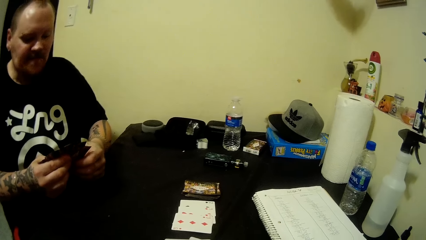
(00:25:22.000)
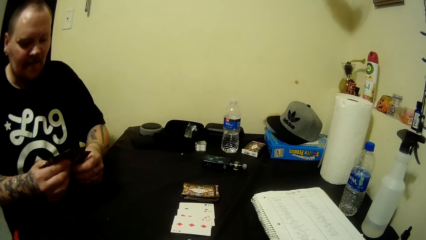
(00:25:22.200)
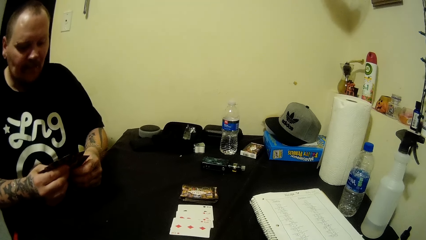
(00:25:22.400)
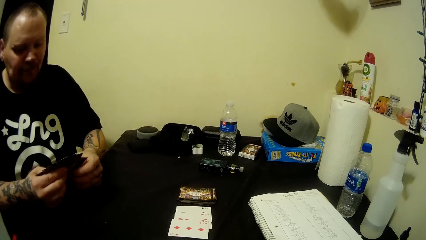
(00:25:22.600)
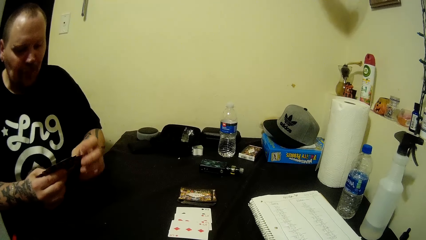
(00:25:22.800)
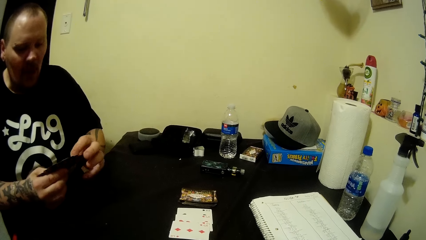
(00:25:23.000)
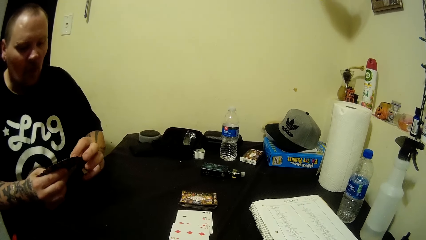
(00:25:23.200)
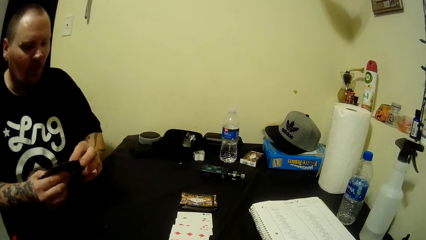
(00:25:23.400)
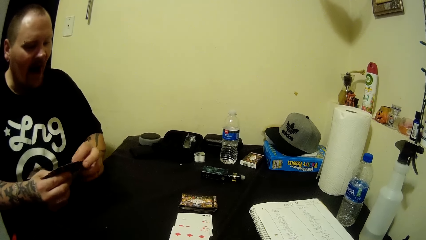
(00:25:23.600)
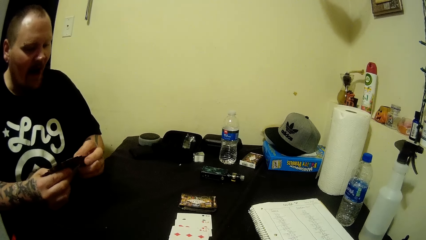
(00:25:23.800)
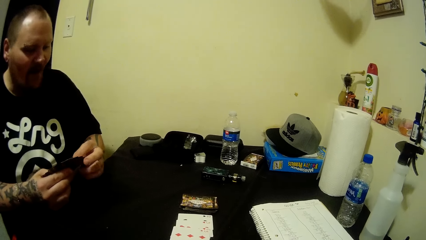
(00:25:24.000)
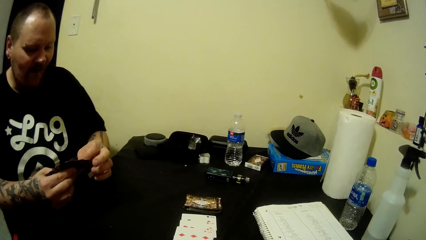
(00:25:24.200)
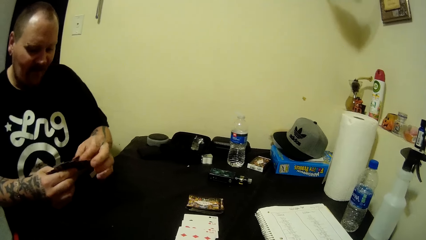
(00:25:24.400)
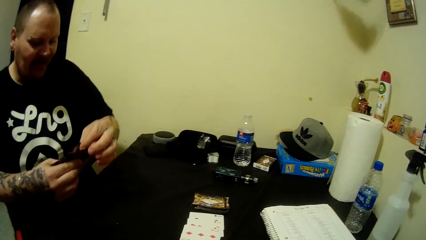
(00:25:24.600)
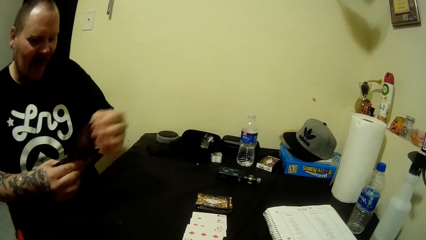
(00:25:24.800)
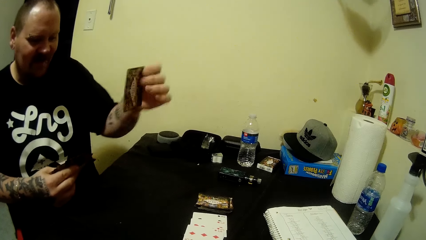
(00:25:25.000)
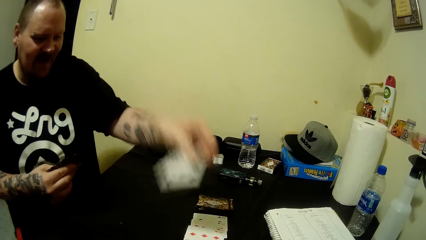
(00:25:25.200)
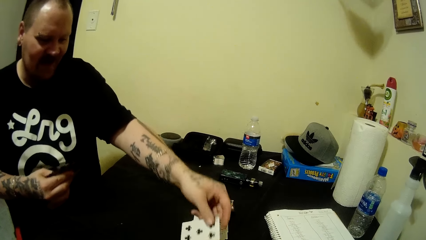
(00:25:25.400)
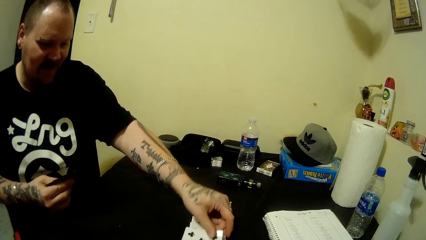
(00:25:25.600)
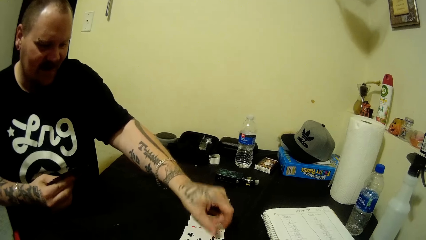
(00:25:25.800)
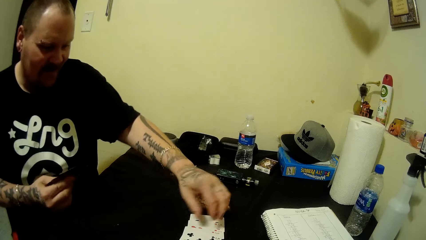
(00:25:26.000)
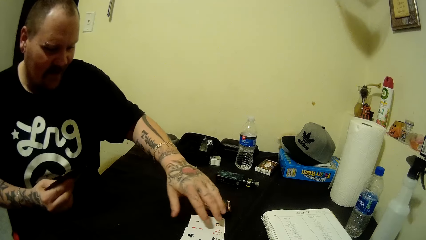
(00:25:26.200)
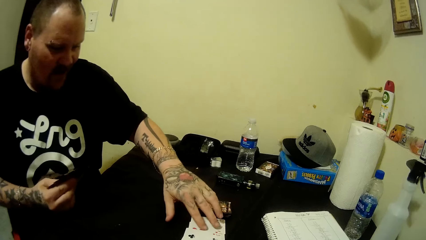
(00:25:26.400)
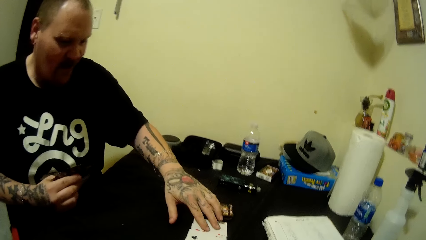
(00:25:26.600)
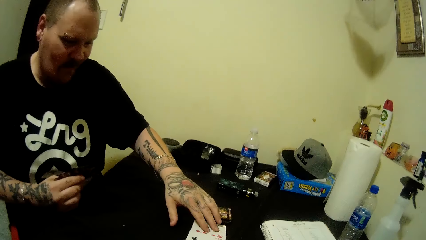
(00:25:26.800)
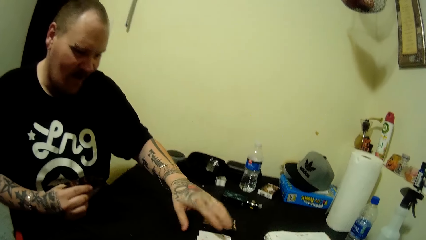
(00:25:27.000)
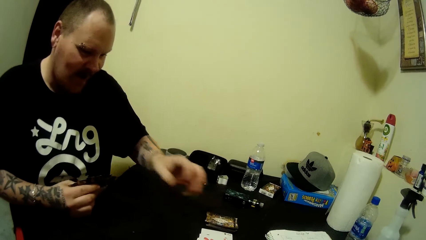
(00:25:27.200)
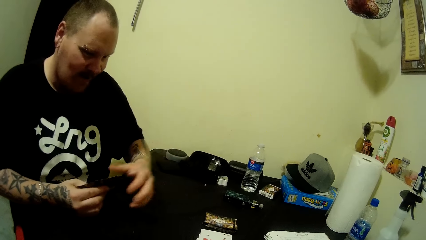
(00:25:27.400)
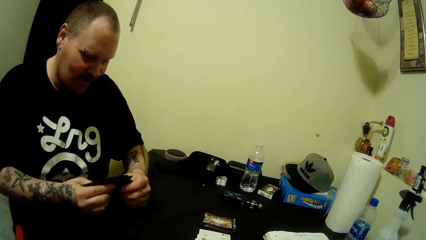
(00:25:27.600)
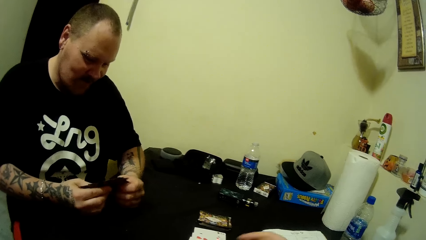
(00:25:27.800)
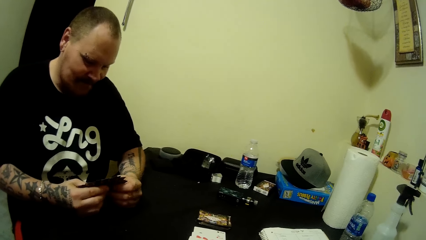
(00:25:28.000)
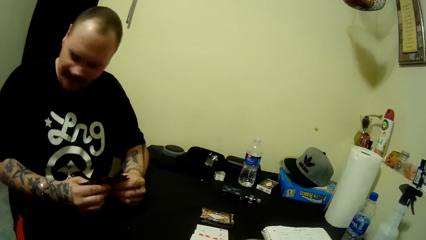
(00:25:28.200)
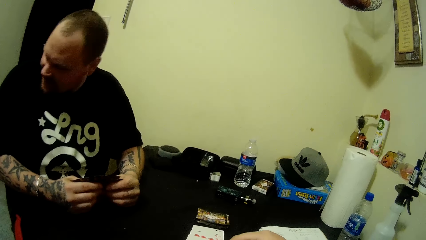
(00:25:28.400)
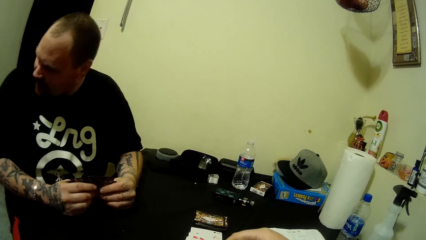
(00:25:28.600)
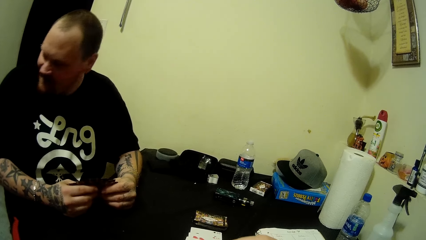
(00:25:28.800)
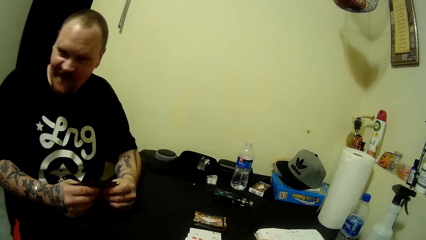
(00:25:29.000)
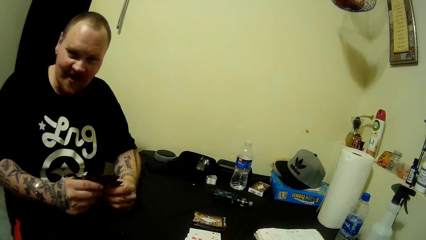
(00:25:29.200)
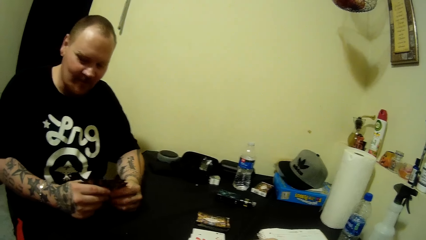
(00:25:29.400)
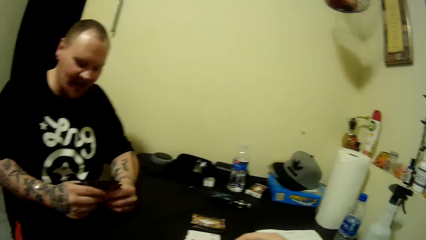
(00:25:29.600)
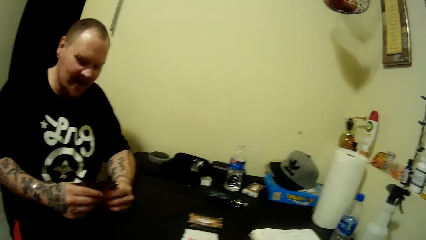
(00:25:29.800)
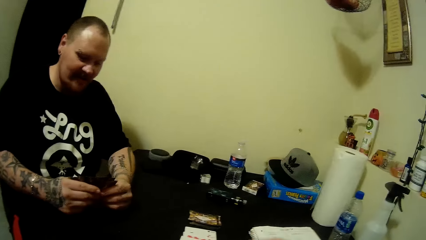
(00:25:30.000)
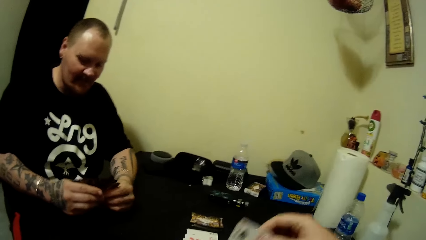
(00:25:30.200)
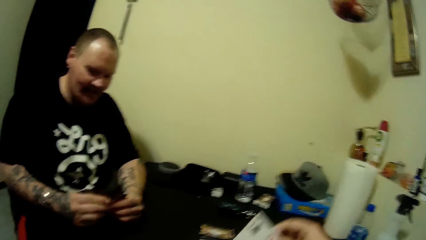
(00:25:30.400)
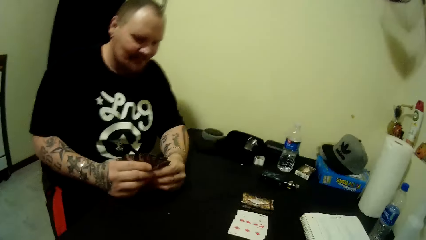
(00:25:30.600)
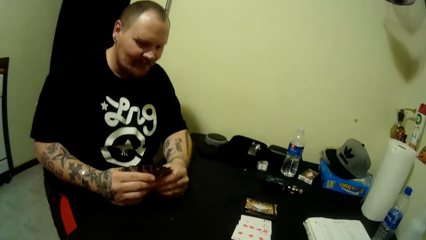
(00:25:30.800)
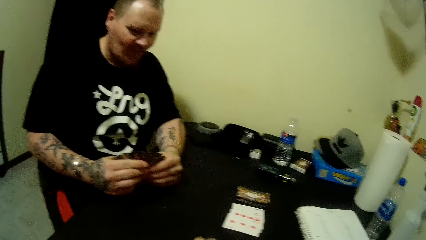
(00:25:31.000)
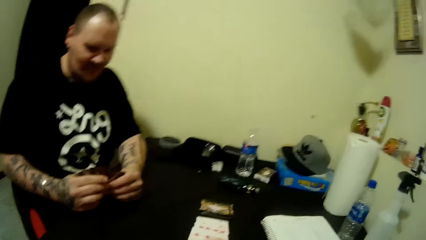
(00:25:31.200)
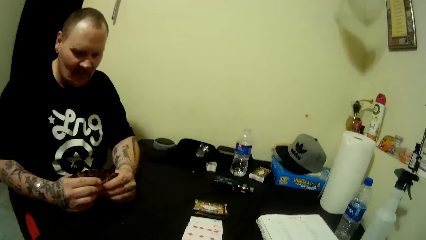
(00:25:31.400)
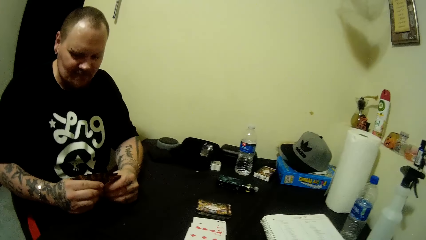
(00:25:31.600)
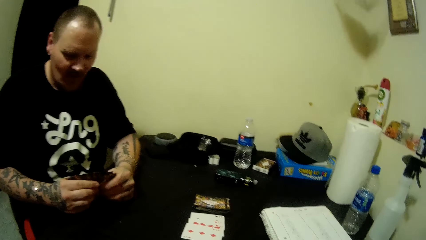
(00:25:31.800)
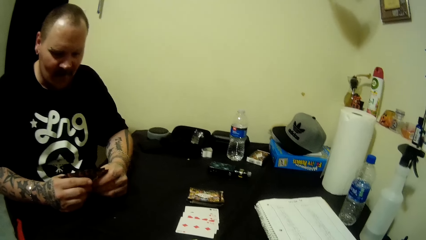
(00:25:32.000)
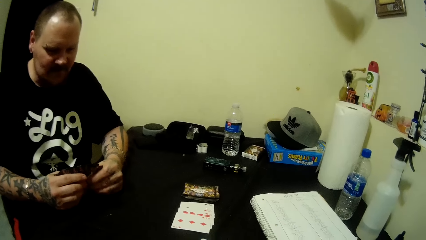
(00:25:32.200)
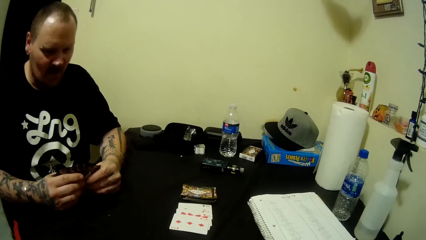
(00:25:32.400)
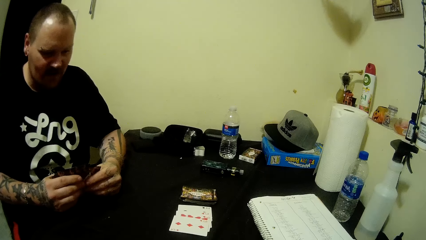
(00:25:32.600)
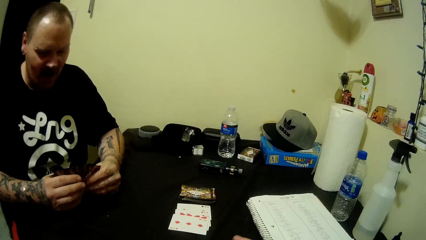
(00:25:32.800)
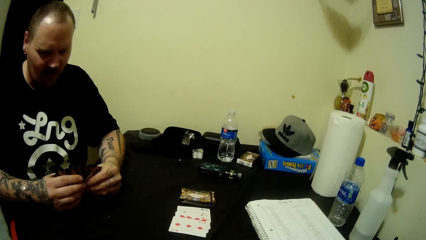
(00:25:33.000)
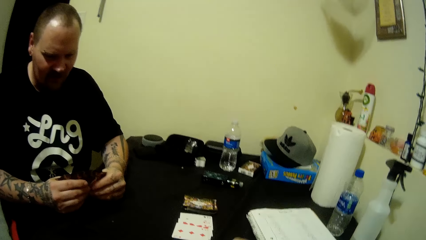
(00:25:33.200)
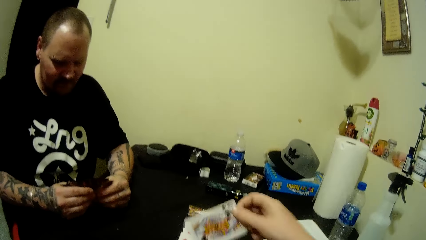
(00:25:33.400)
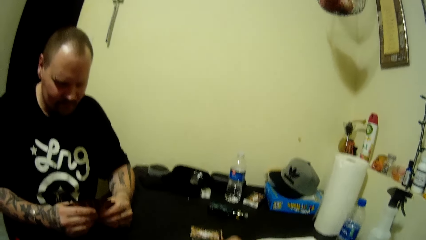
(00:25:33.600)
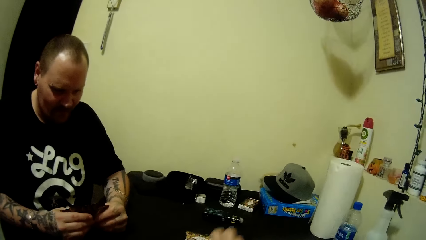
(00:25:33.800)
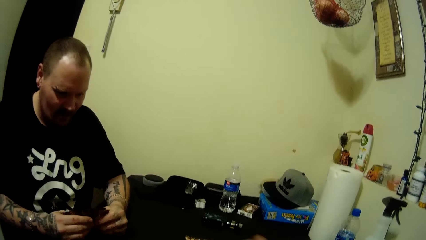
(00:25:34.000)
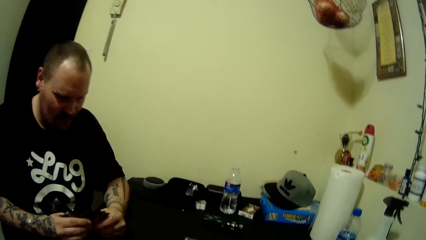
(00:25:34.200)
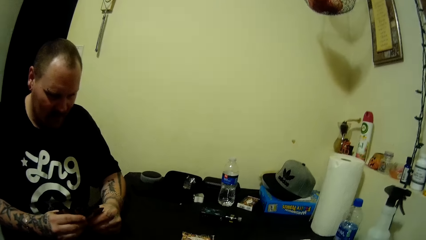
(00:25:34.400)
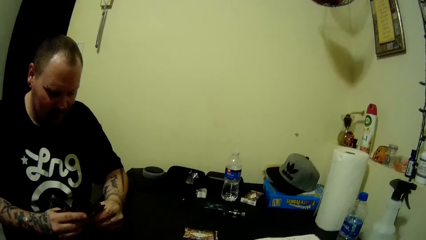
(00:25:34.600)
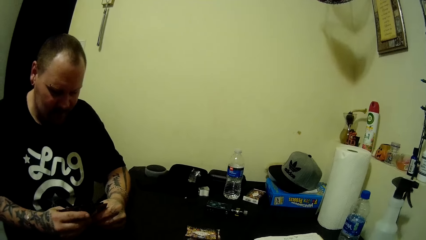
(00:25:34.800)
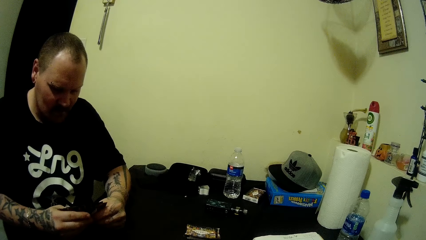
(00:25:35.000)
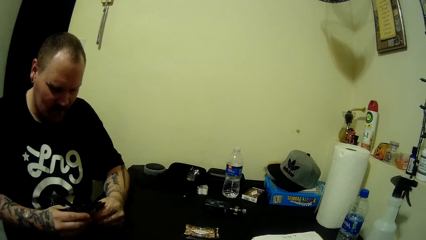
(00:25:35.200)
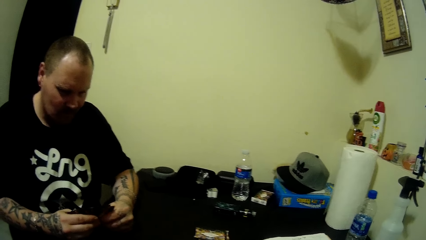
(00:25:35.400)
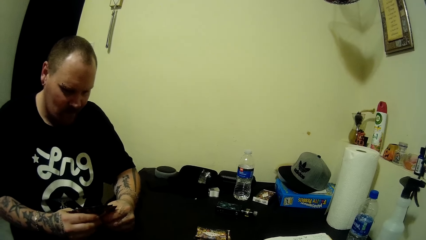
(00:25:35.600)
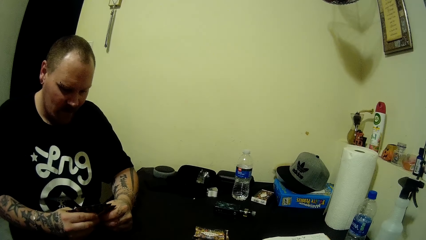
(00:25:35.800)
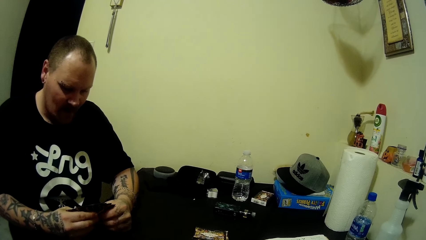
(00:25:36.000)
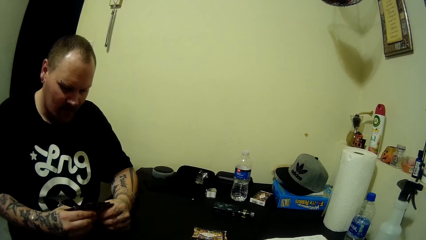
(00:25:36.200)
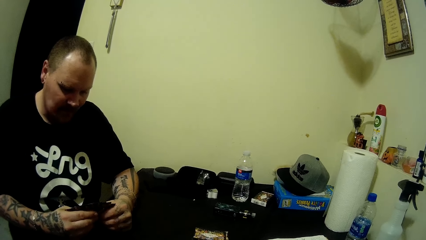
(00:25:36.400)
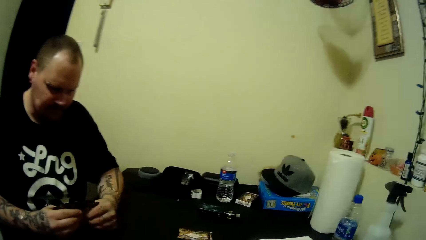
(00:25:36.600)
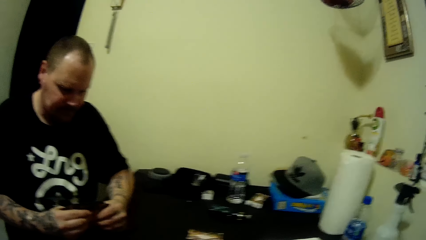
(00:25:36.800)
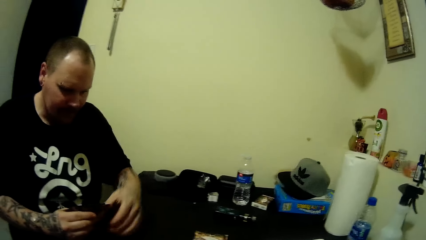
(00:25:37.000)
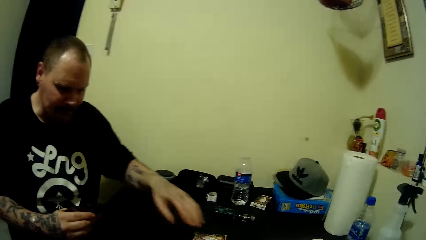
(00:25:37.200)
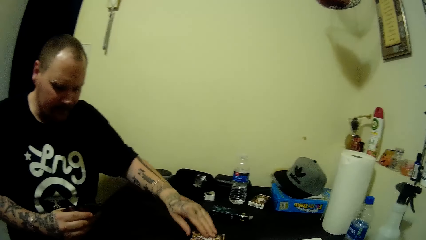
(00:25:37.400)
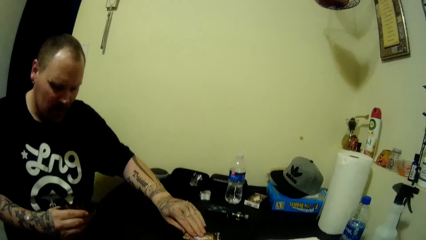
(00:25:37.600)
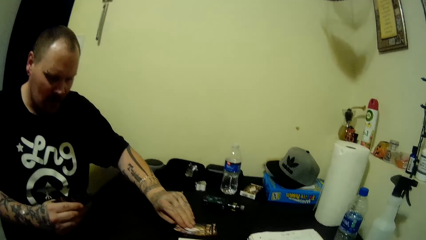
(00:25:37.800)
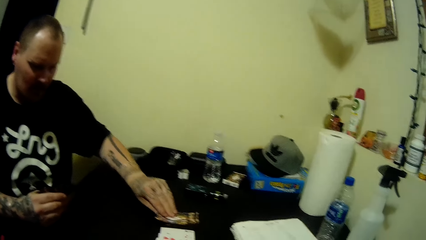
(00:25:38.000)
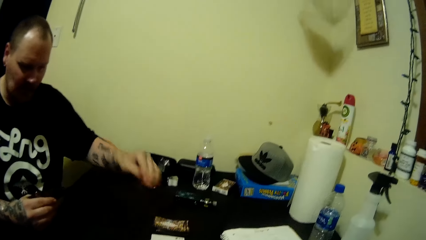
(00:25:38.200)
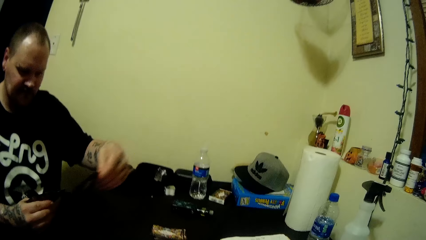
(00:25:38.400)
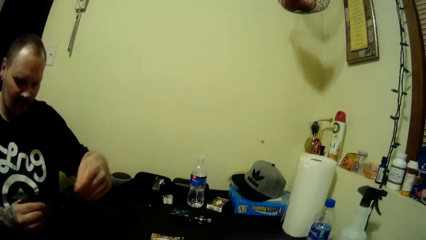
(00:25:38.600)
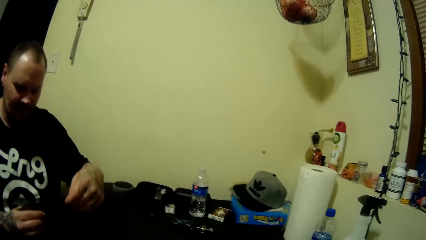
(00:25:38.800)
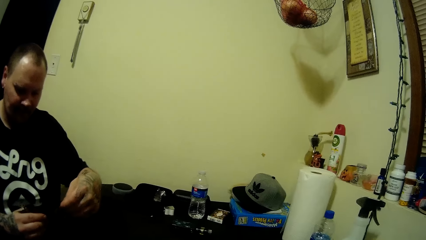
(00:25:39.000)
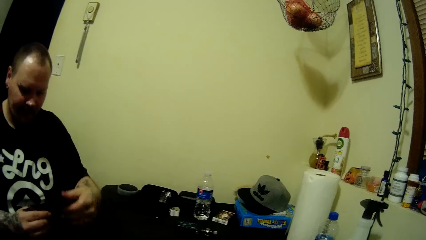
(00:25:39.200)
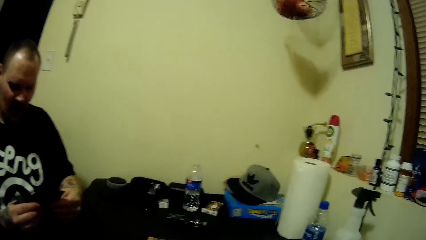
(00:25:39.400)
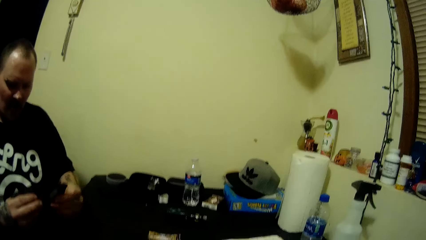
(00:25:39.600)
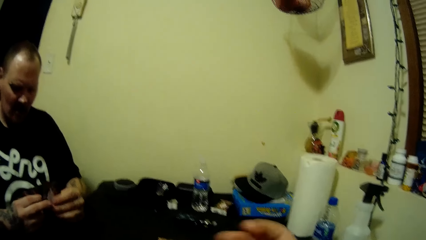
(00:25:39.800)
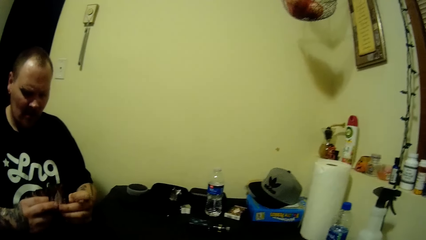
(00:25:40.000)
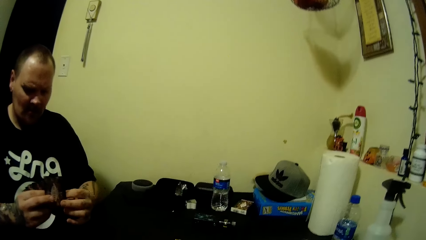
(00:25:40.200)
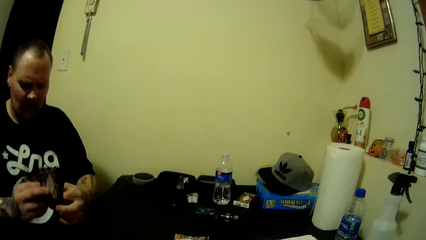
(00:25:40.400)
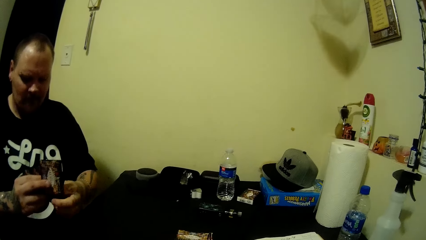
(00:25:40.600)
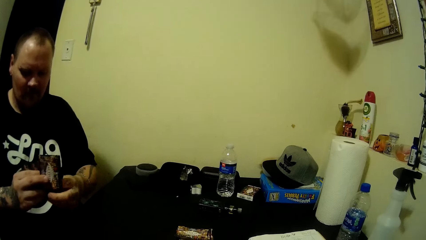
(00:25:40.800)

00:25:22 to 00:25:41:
A man aligns the cards. He plays a card. He looks around. The camera wearer talks to the man. They play cards. The man aligns the cards. He picks the card.
